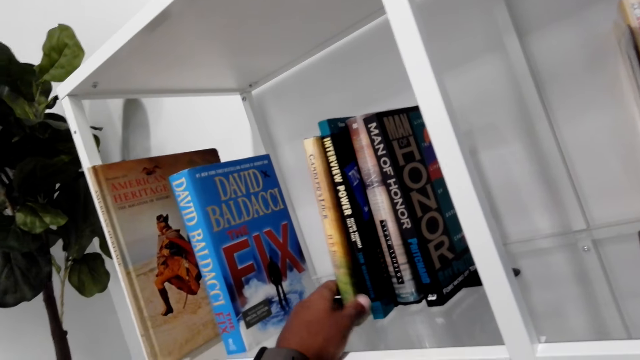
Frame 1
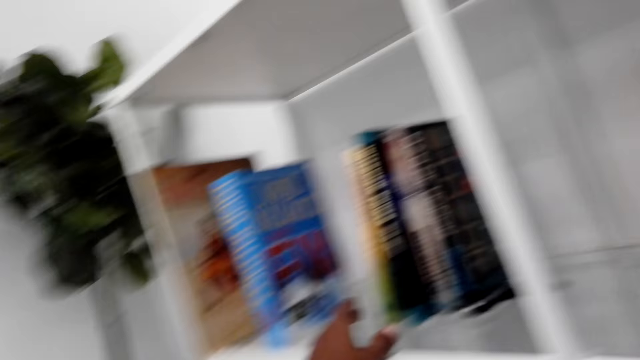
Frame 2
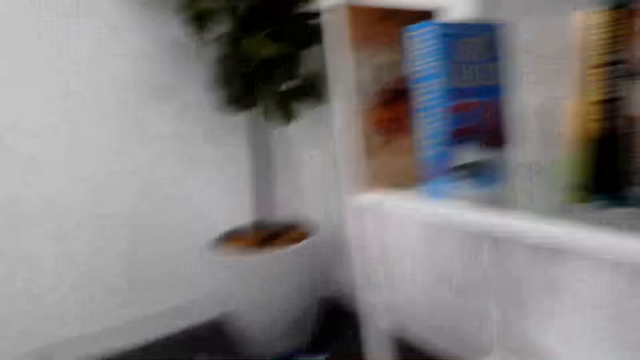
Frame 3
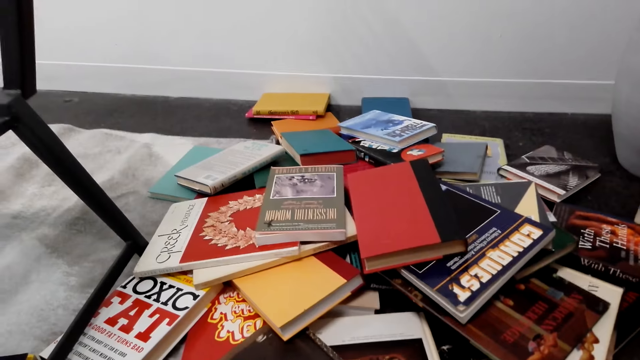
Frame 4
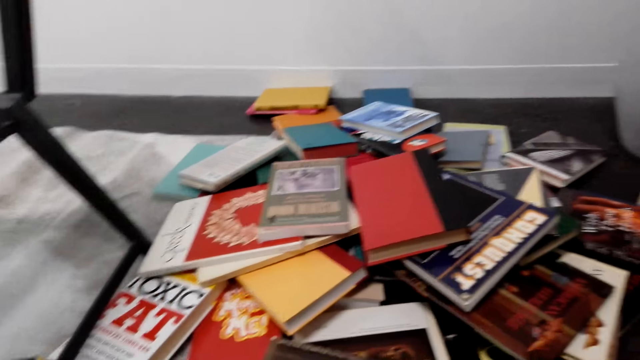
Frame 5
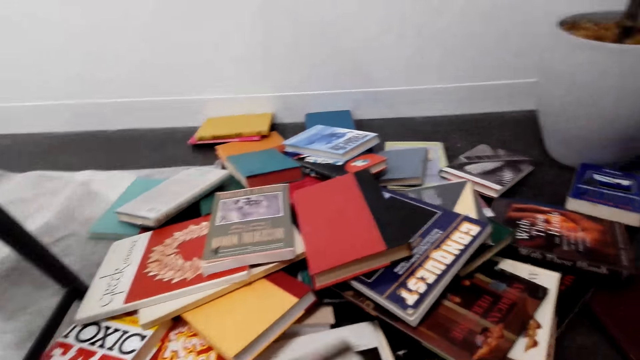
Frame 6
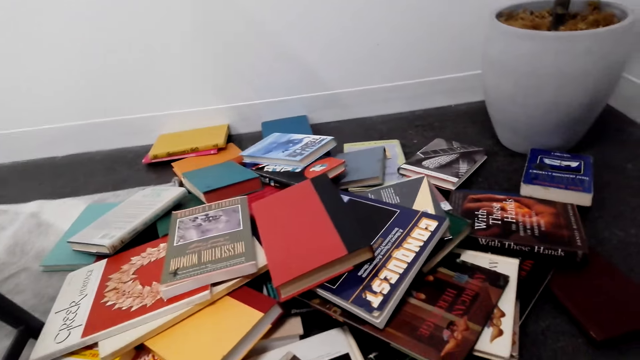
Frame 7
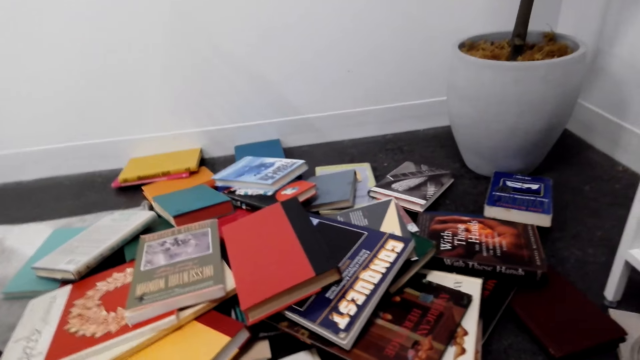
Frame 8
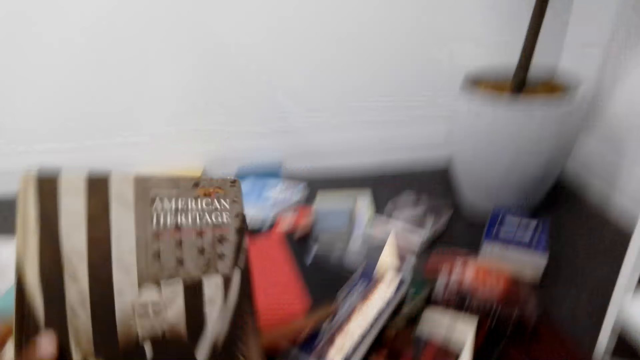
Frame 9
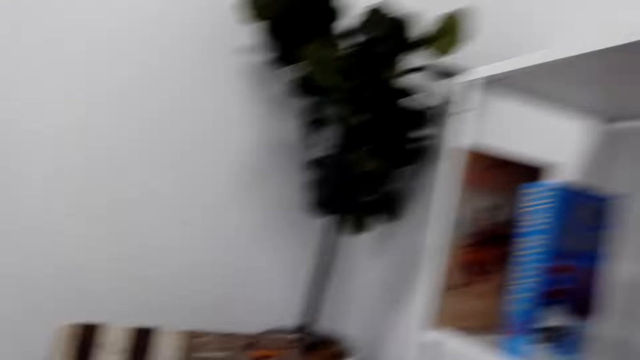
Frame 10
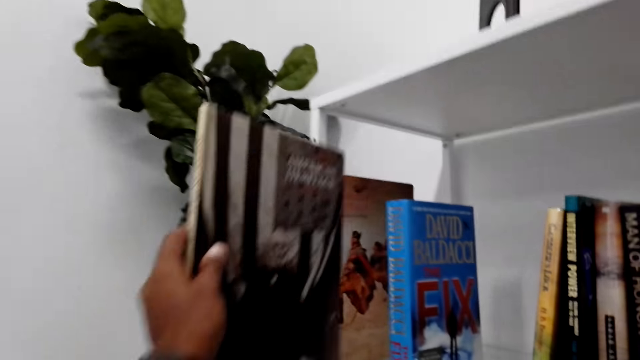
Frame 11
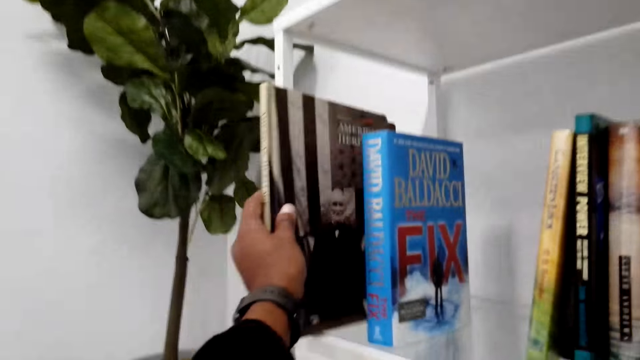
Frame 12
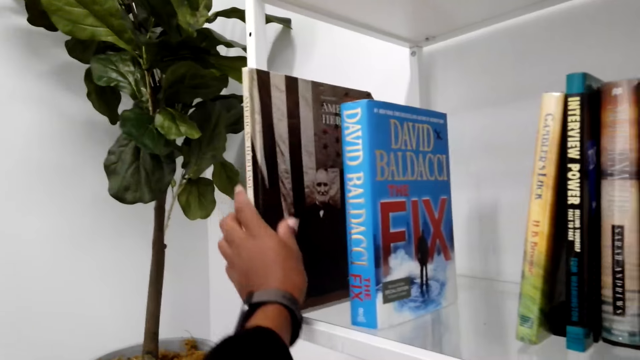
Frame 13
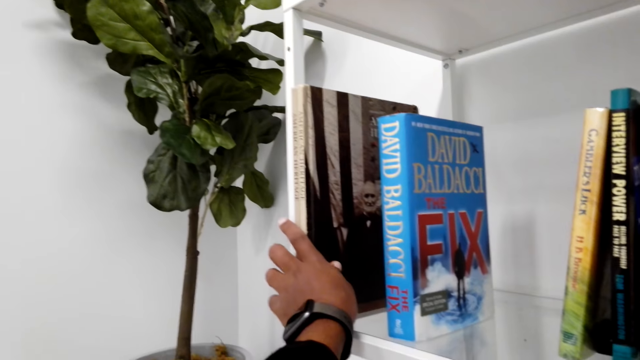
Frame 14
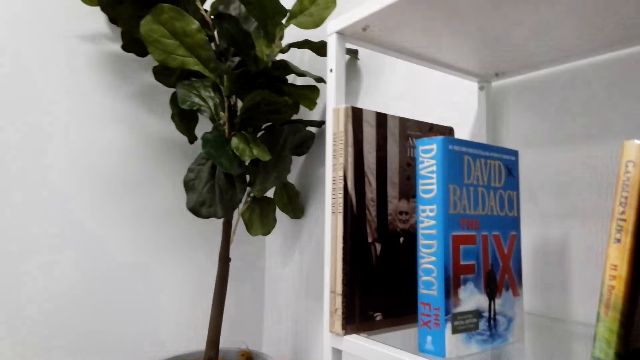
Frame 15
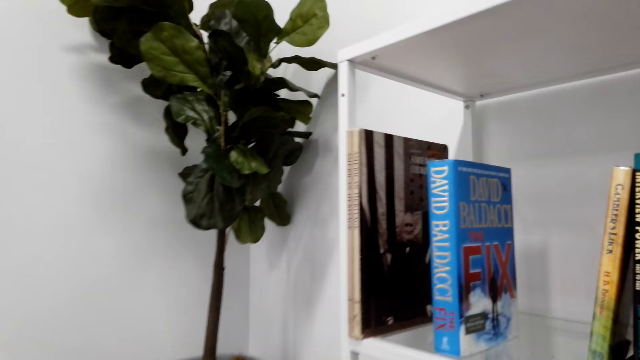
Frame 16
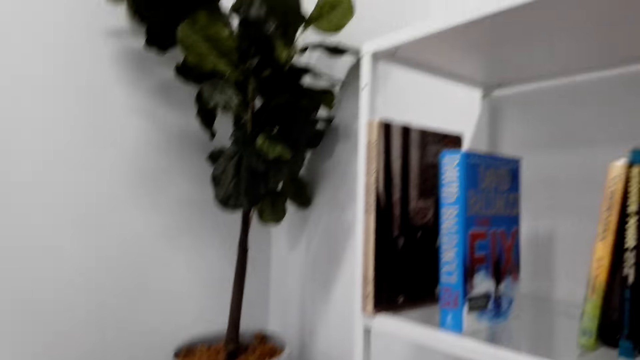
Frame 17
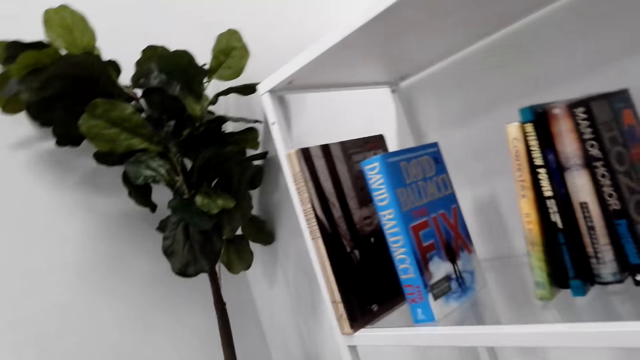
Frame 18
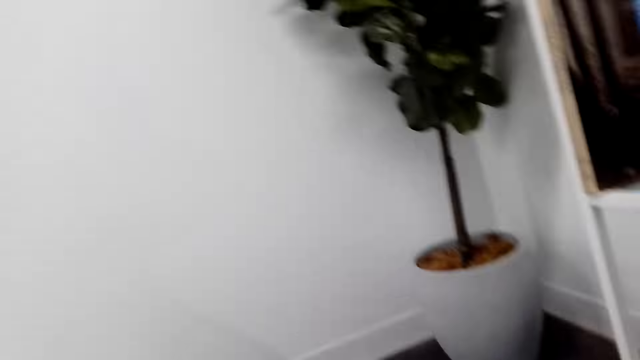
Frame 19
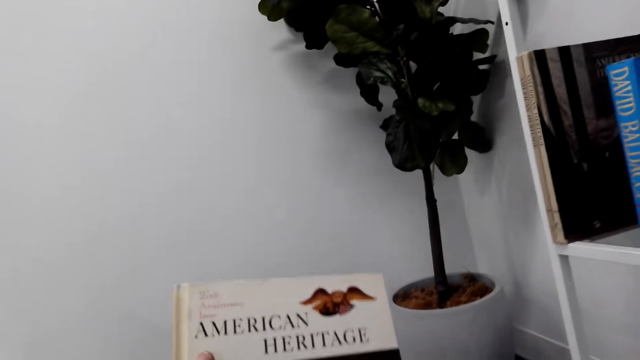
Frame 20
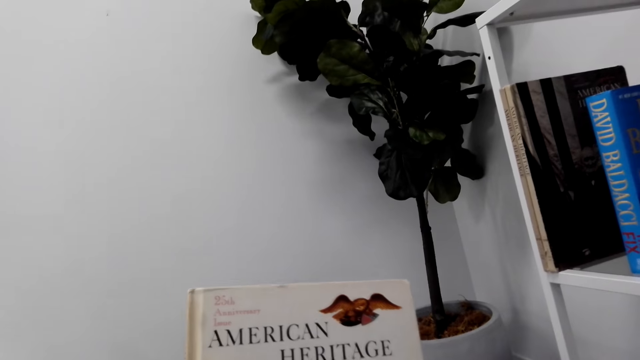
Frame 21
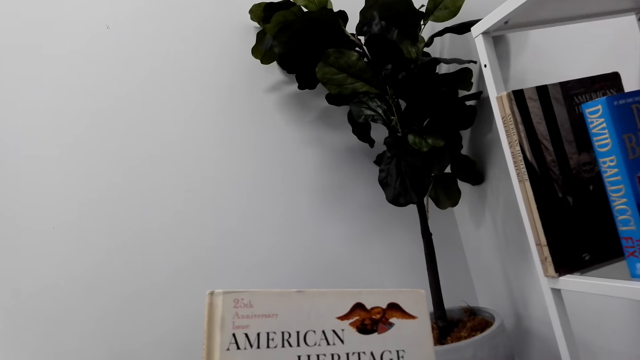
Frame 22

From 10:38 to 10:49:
The camera wearer picks a book from the floor. They arrange the book on the bookshelf. They pick a book from the floor.

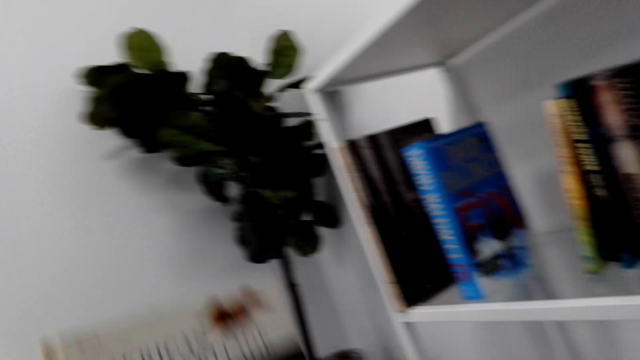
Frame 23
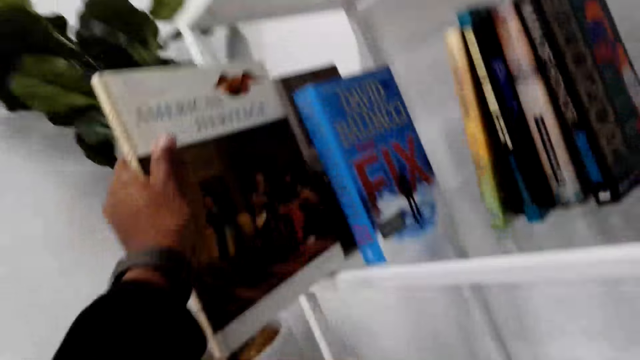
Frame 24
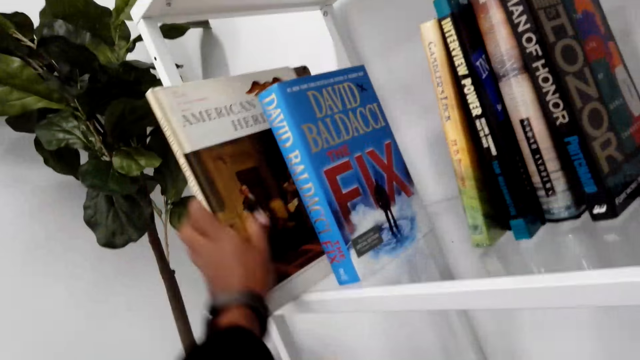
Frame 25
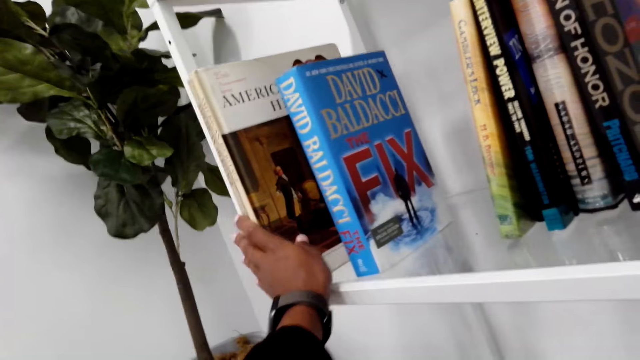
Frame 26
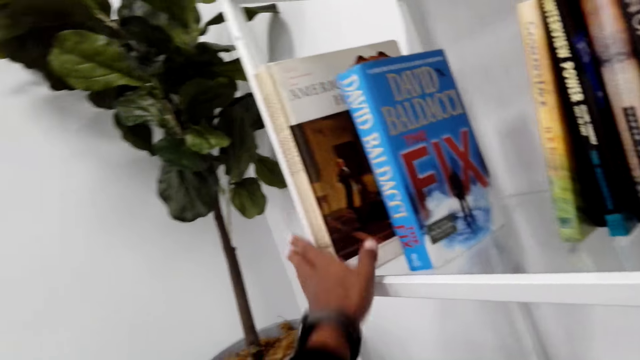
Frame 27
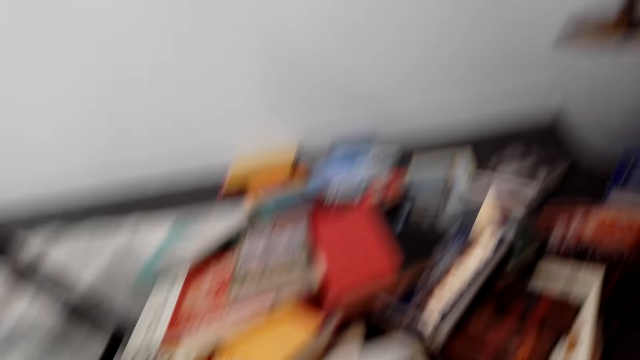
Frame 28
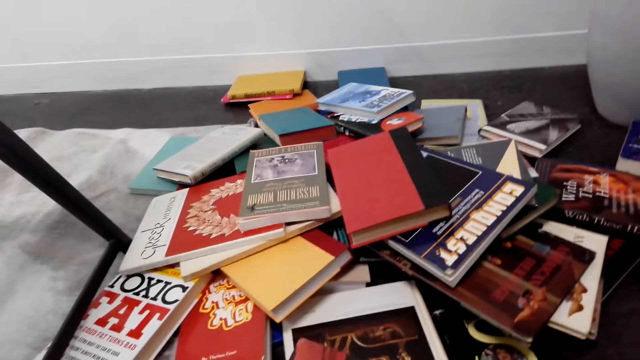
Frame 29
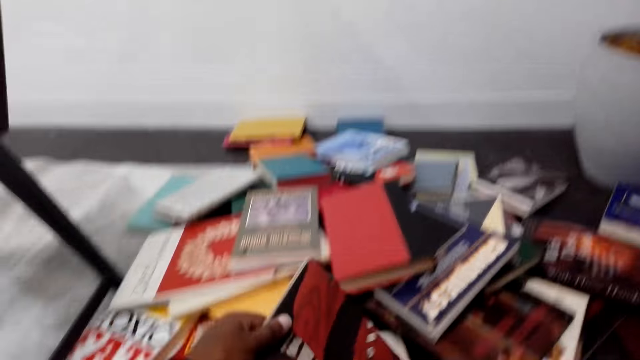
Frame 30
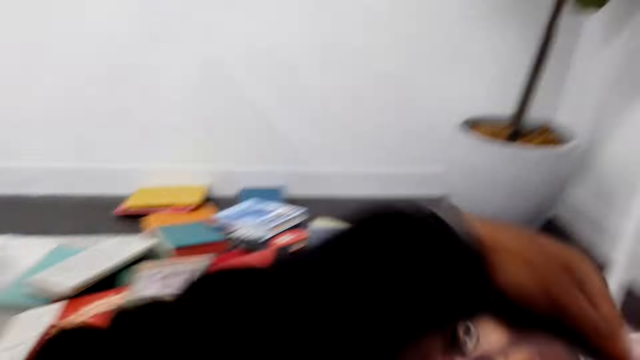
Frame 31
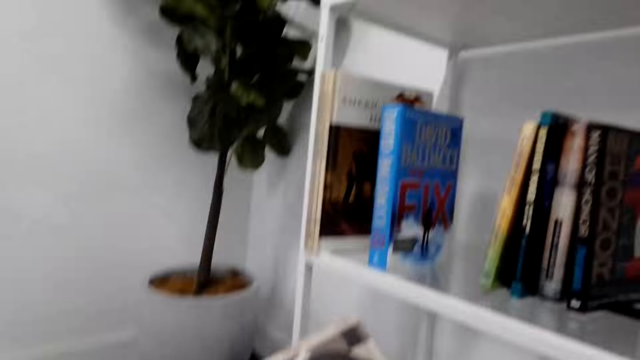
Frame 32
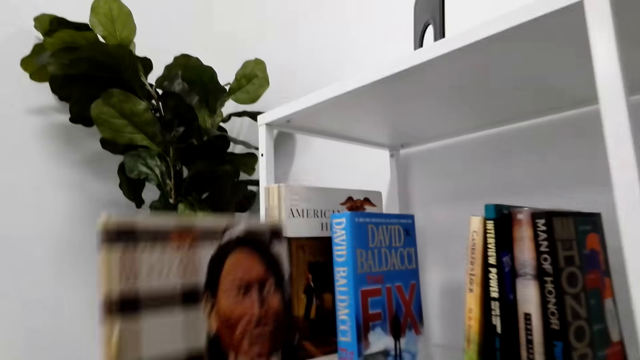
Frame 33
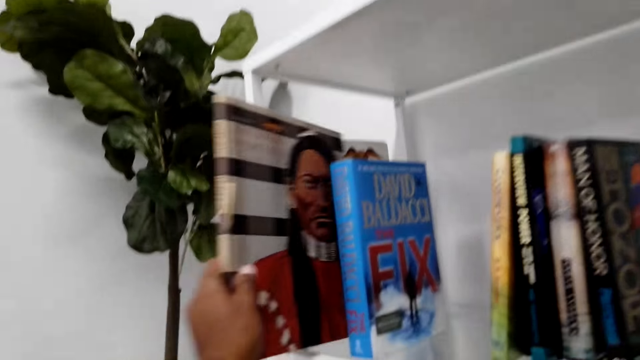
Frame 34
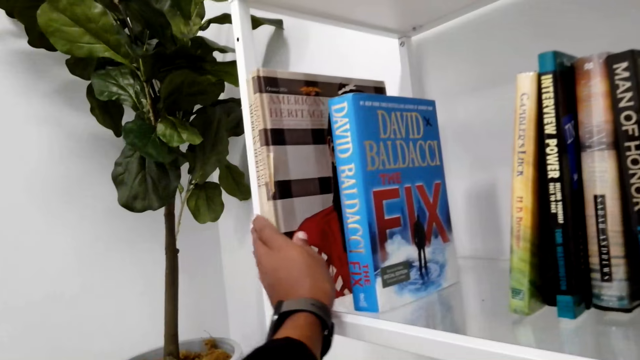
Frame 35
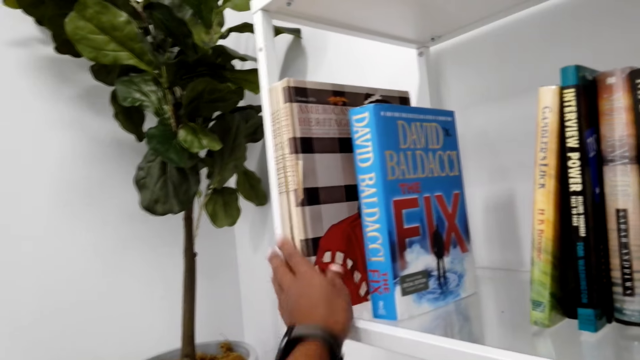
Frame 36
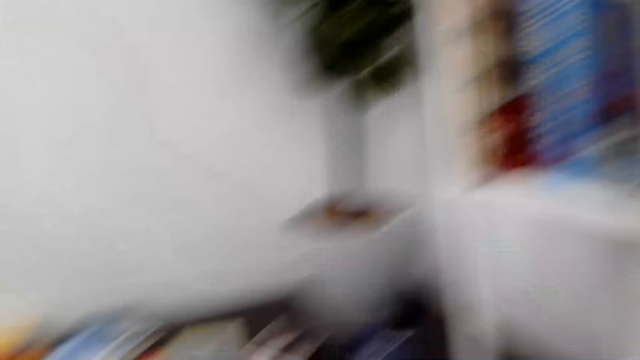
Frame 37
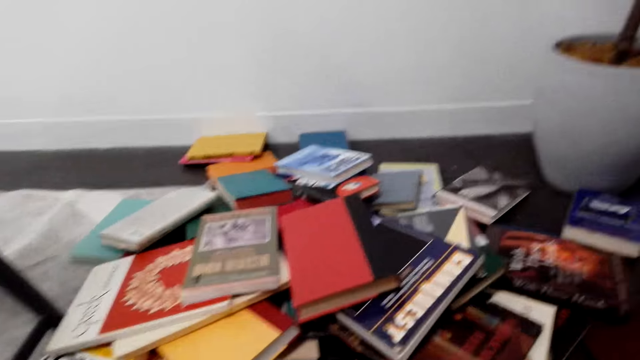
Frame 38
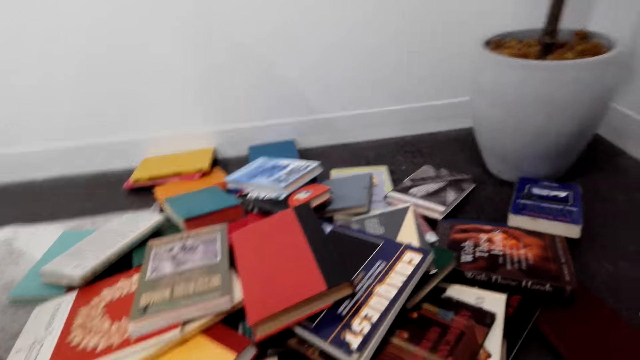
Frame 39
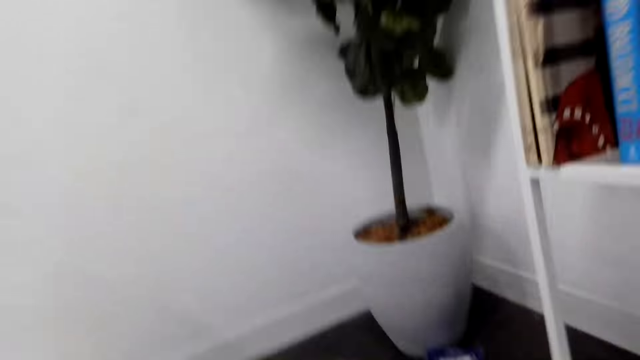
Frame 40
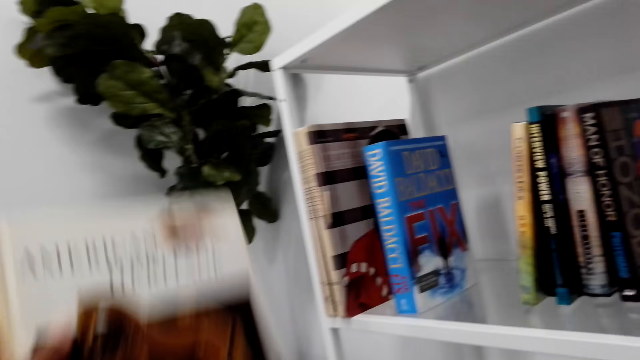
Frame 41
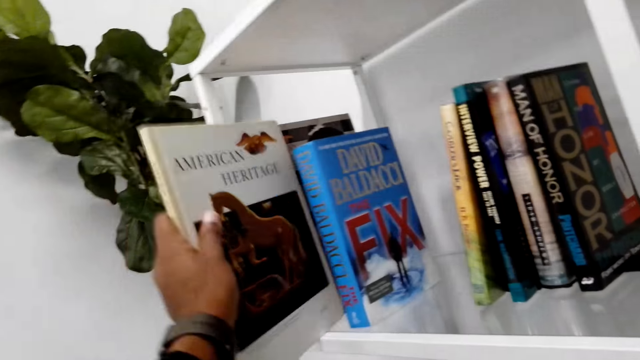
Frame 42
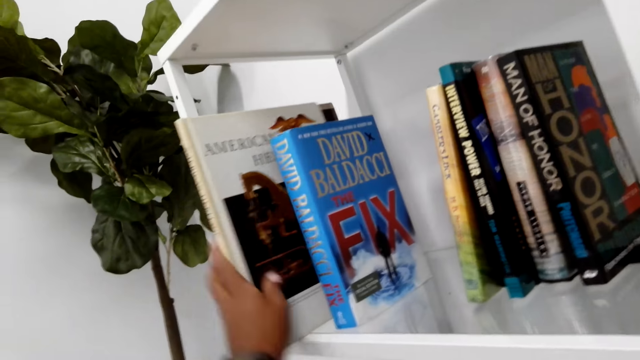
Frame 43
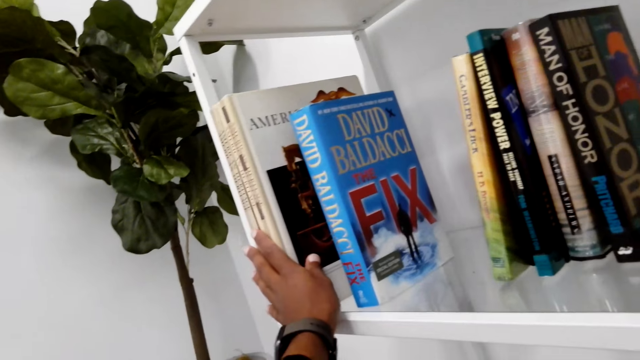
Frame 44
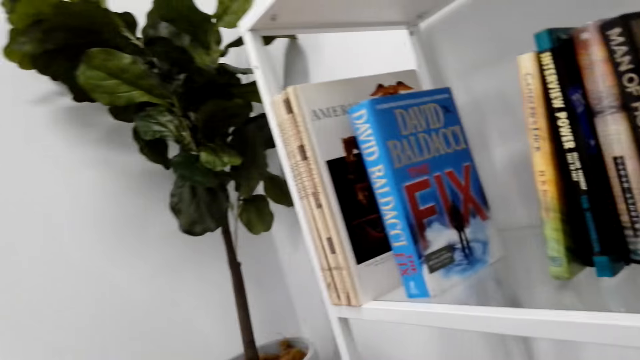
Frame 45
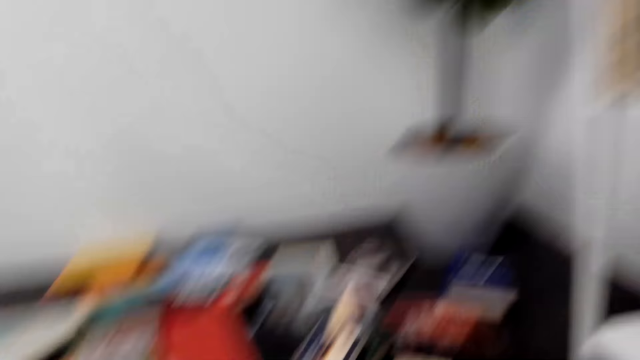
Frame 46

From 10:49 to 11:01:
The camera wearer arranges the book on the bookshelf. They put the books in the shelf. They pick a book from the floor and arrange the book on the bookshelf. They pick a book from the floor and arrange the book on the bookshelf.
